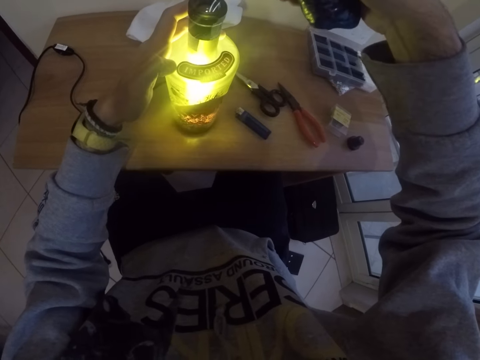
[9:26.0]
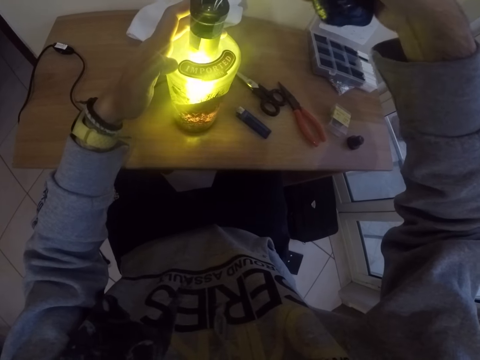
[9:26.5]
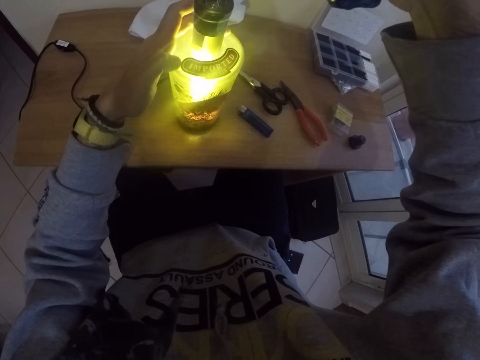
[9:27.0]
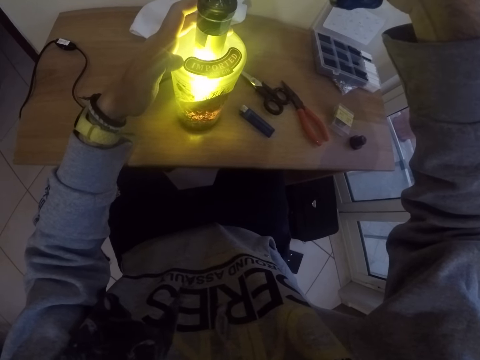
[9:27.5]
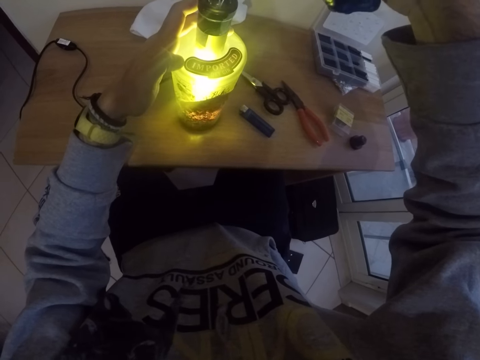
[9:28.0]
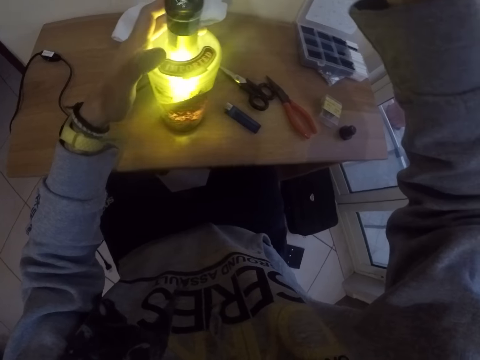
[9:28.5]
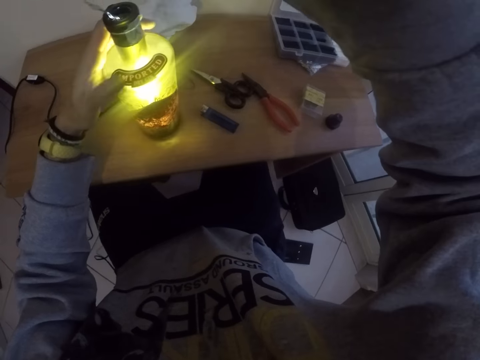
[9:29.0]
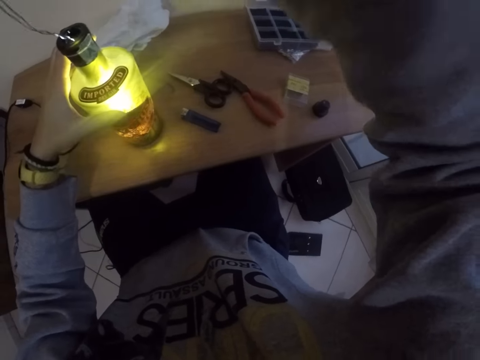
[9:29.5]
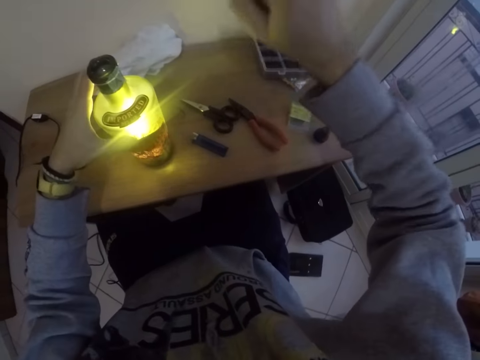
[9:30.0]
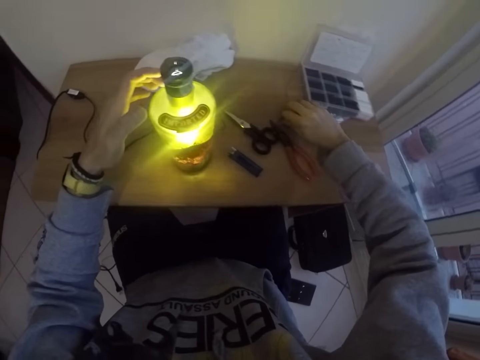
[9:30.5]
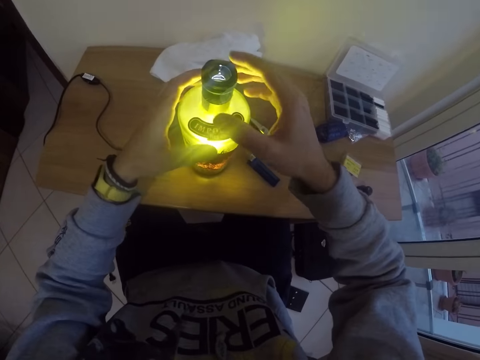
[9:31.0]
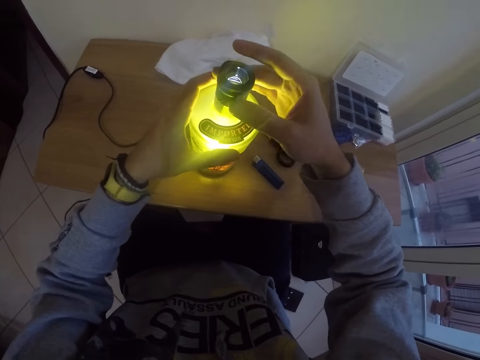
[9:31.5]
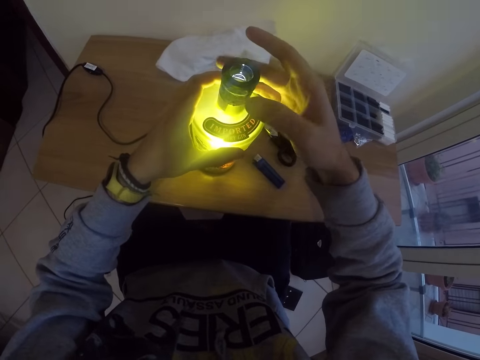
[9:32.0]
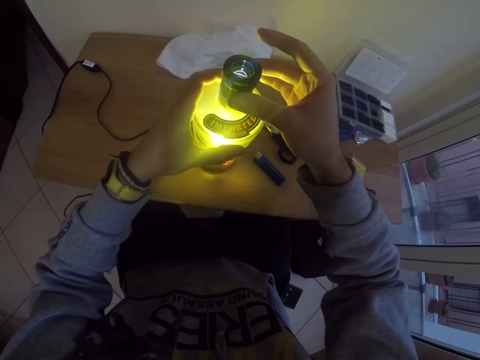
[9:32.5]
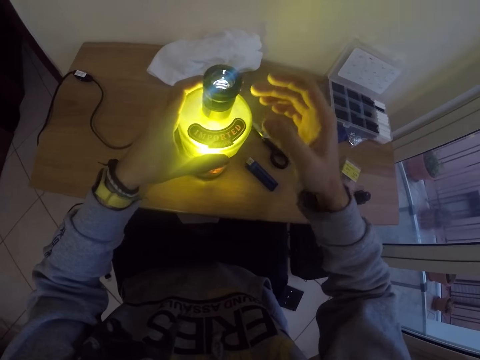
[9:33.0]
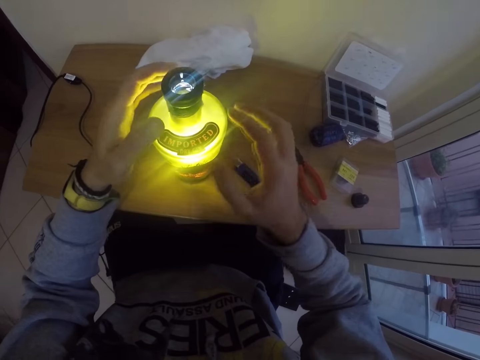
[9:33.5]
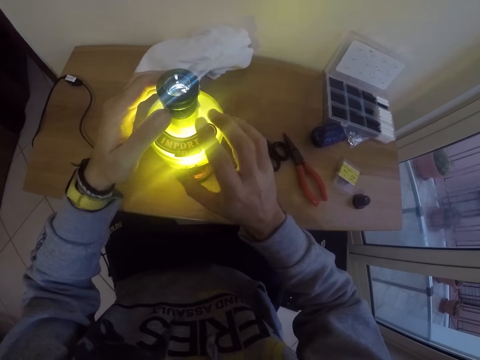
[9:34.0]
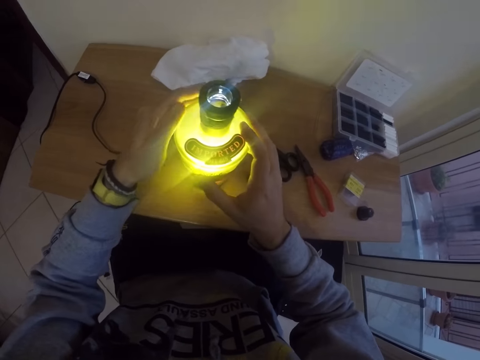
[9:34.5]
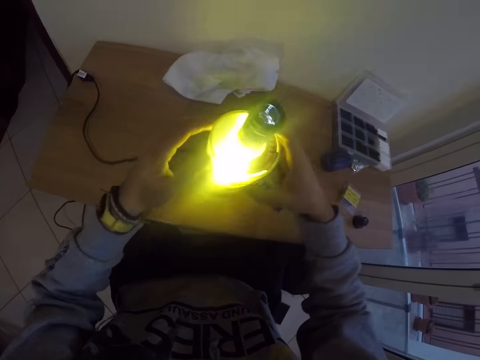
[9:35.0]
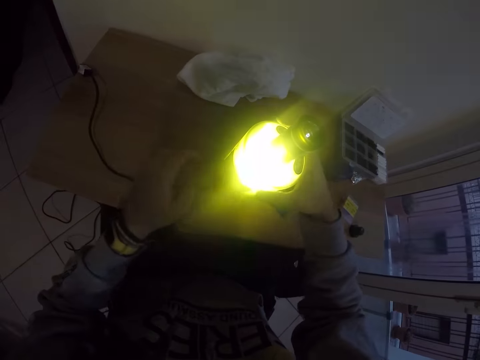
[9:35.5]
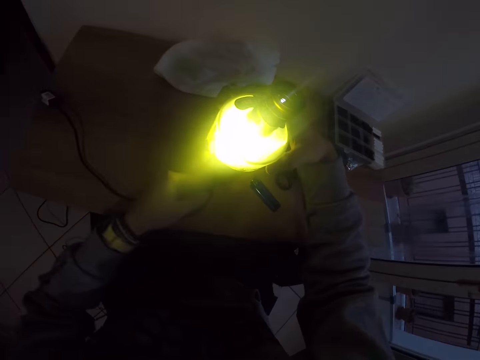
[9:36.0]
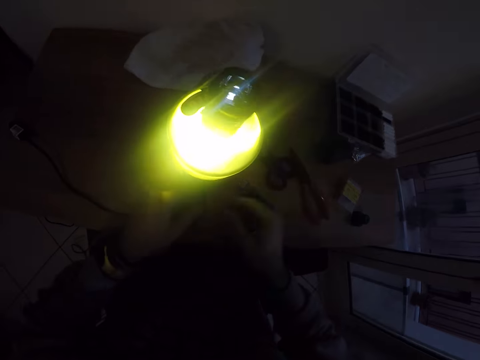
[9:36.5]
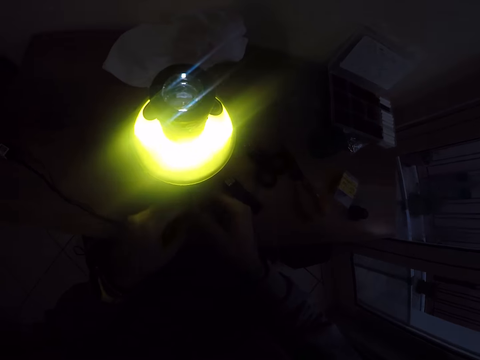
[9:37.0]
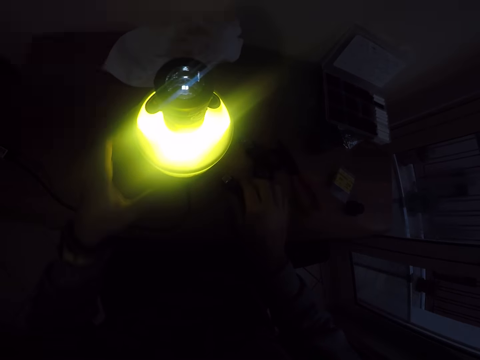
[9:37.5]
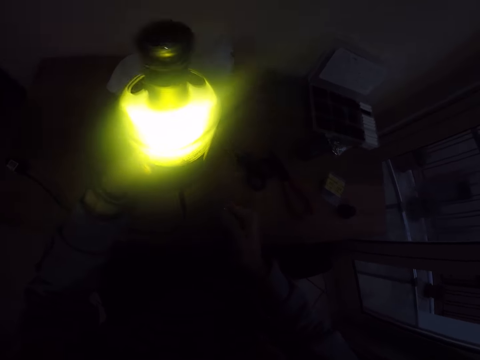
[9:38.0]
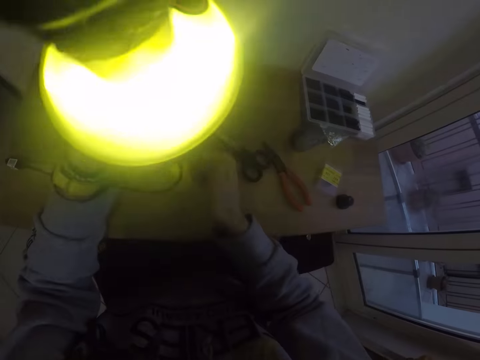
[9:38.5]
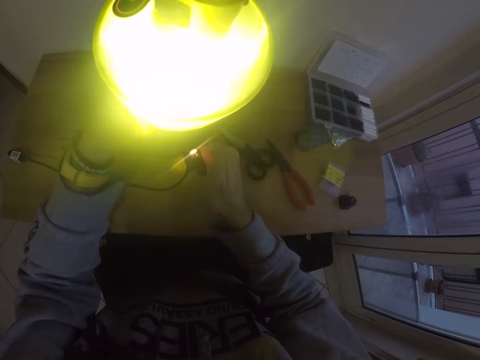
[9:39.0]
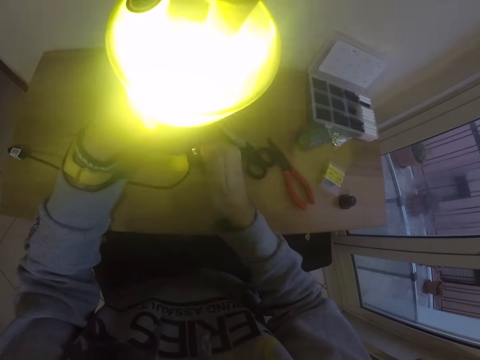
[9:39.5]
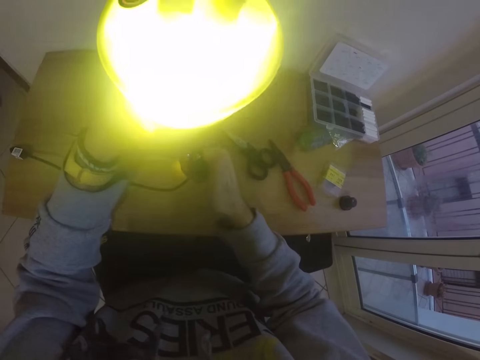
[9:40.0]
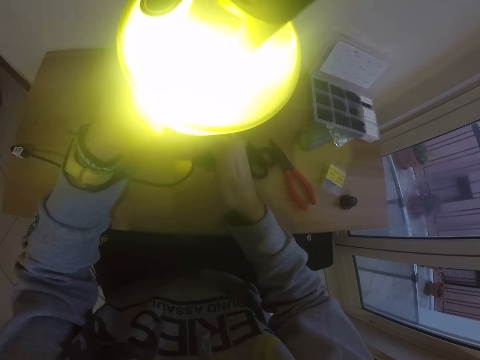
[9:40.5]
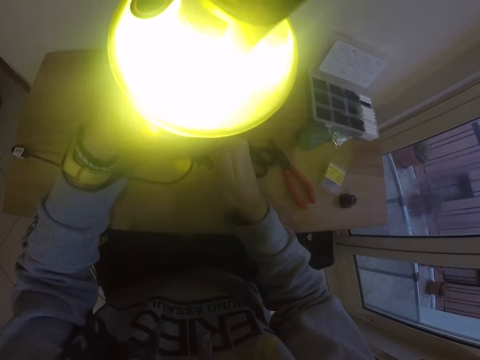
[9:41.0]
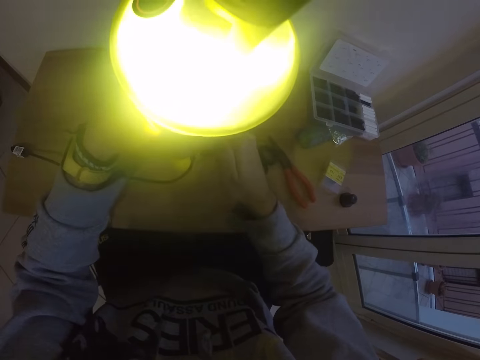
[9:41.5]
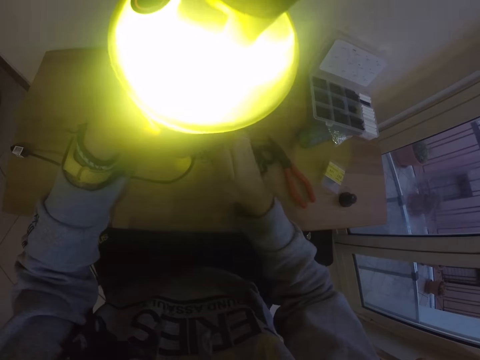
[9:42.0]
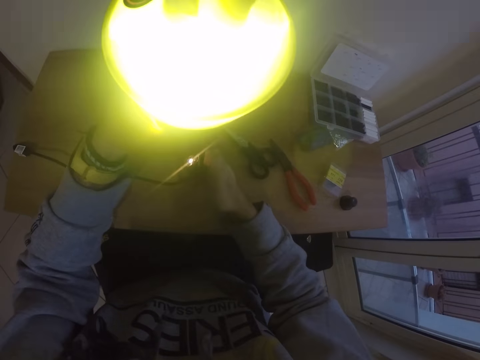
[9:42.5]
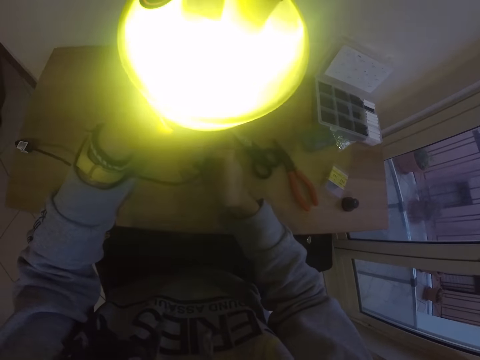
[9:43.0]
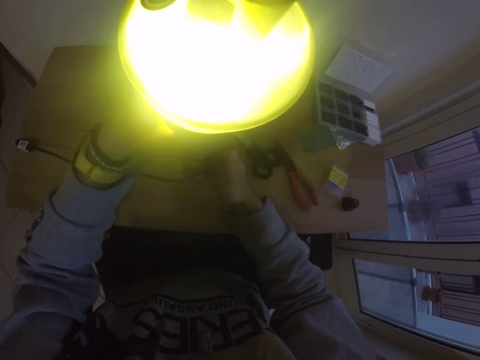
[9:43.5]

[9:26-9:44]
The camera wearer removes the wire in his right hand from the bottle lamp. He places the wire in his right hand on the table. He turns the ring on the neck of the bottle lamp with his right hand. He opens the bottle. He dusts the bottle lamp with both hands. He turns the bottle lamp on the table with both hands. He touches the bottle. He adjusts the cable of the bottle lamp with his left hand. He adjusts the bottle. He adjusts the cable of the bottle lamp with both hands. He carries the lamp from the table with his left hand. He takes the lighter on the table. He heats the bottle lamp in his left hand with the lighter in his right hand. He burns a cable with the lighter.

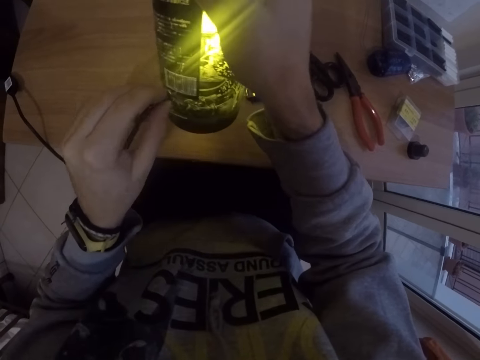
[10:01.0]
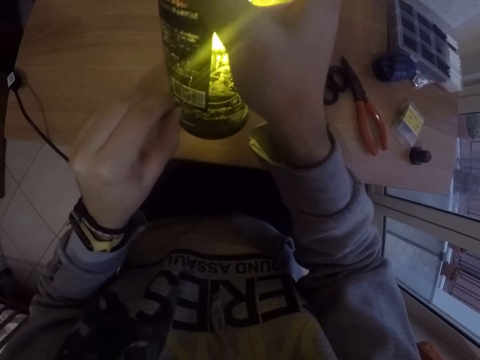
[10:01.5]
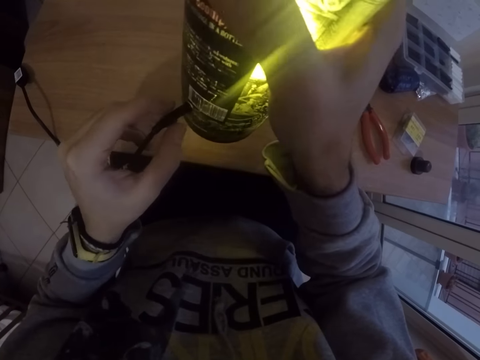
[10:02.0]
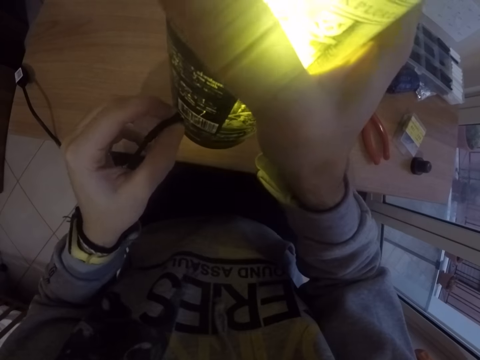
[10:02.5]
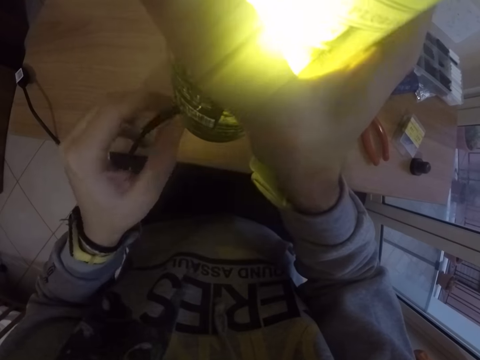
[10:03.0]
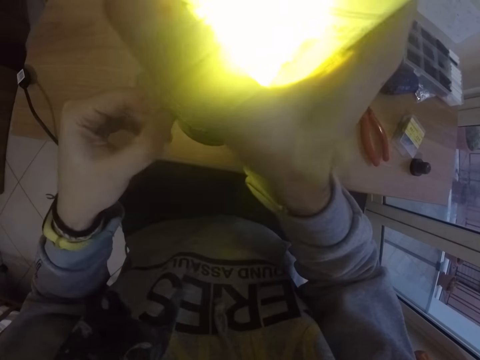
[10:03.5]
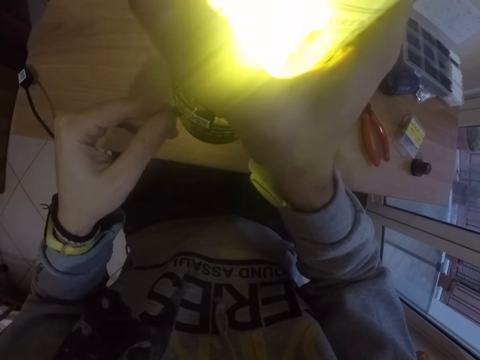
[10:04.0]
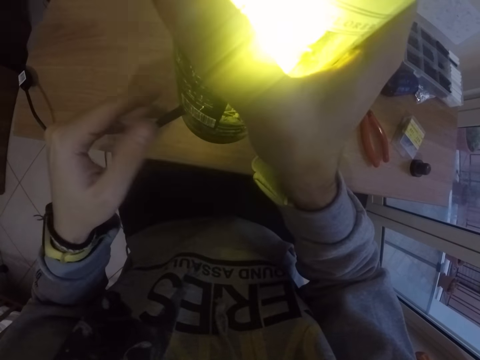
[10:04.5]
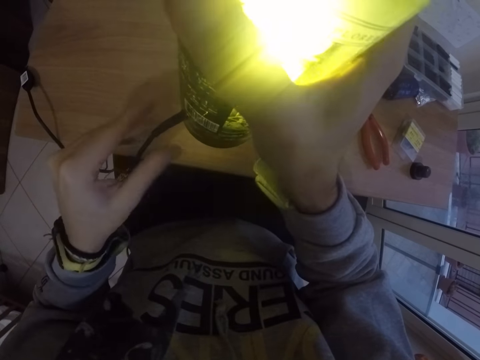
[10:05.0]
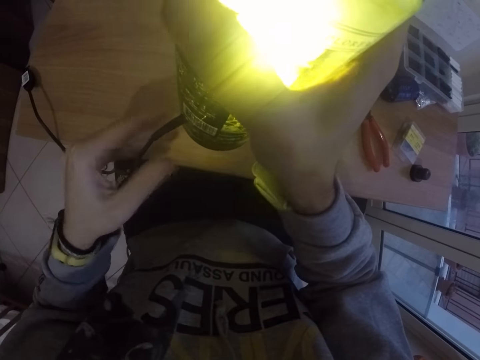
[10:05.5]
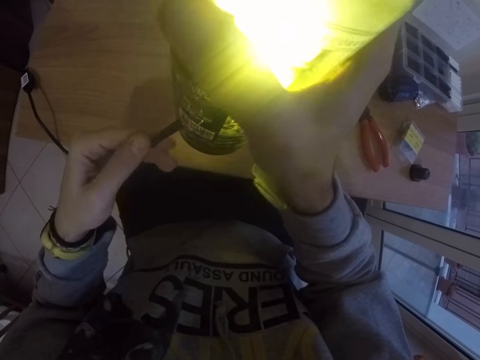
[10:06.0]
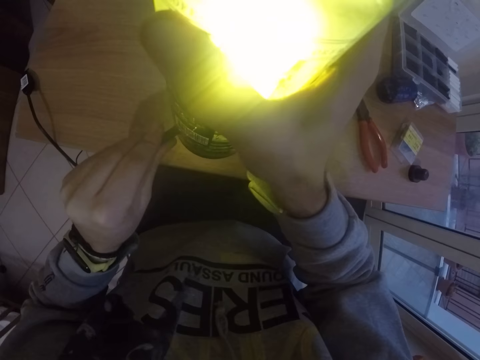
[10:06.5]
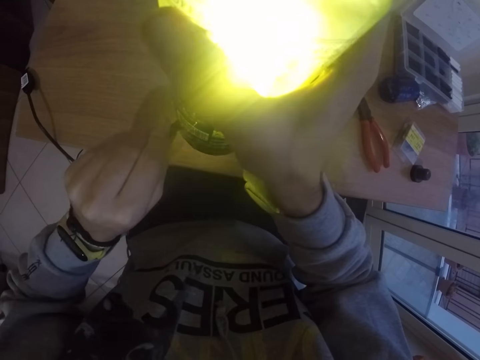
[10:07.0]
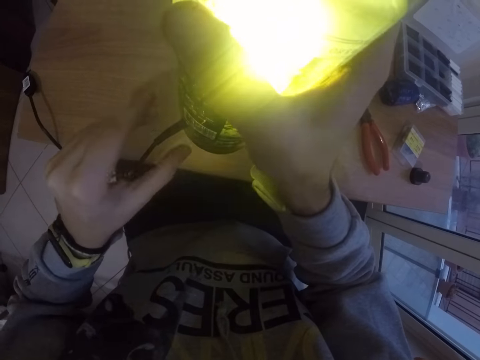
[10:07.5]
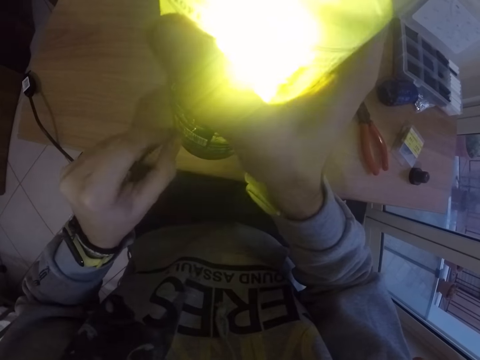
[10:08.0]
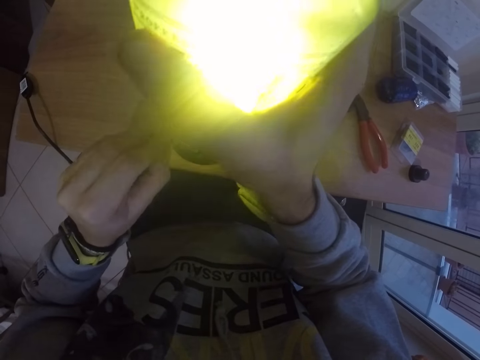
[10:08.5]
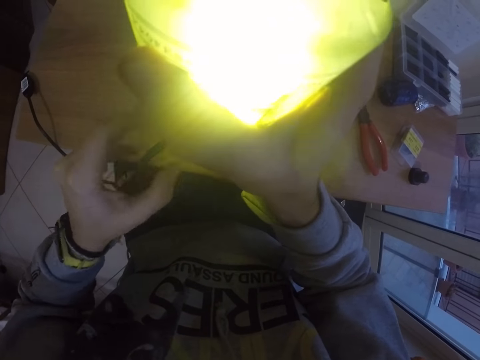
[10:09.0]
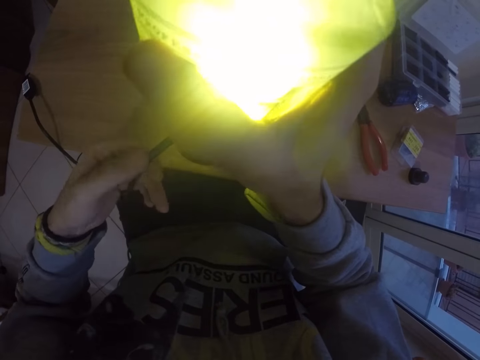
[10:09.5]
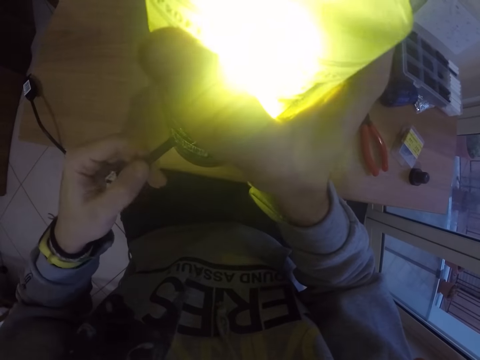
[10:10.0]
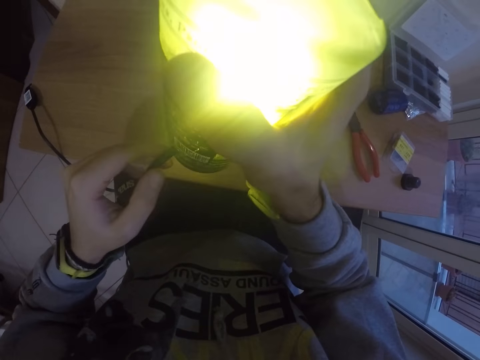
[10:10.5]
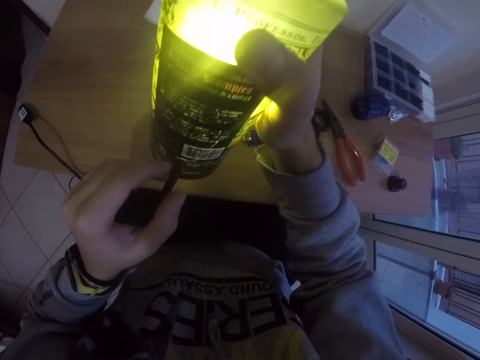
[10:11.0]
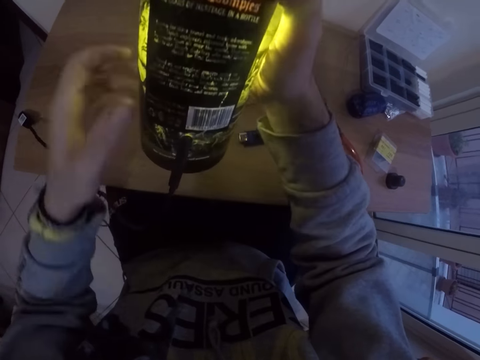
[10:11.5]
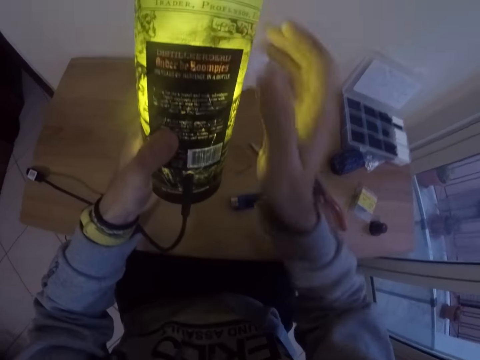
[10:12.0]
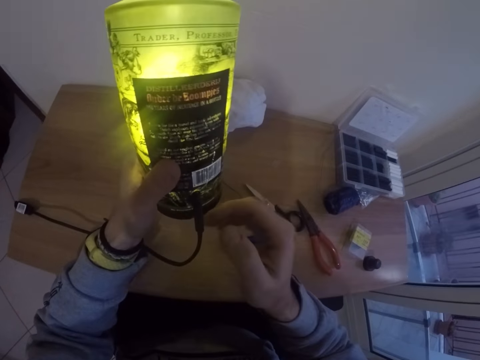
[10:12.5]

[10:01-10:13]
The camera wearer fixes the cable to the bottle. He passes the bottle lamp from his right hand to his left hand.
